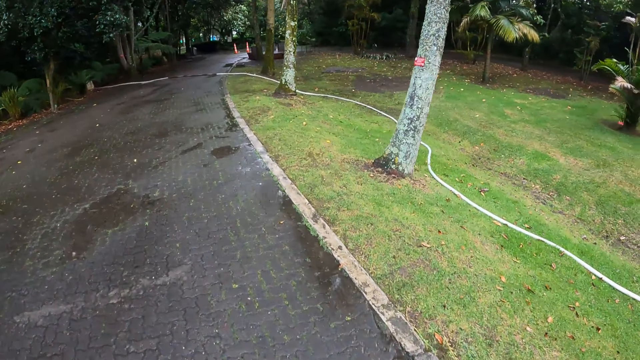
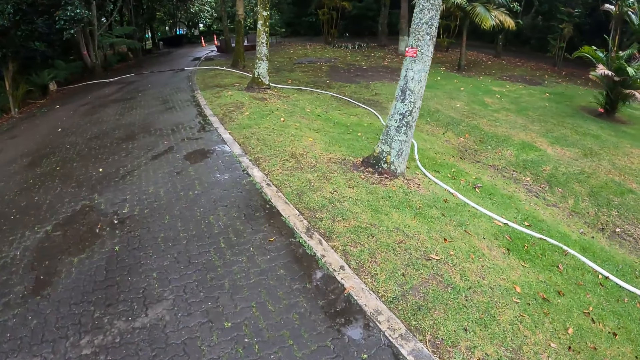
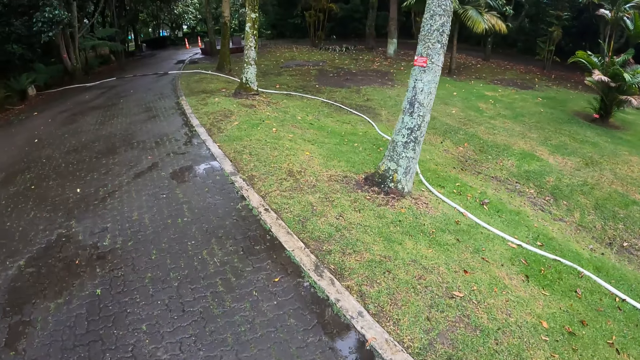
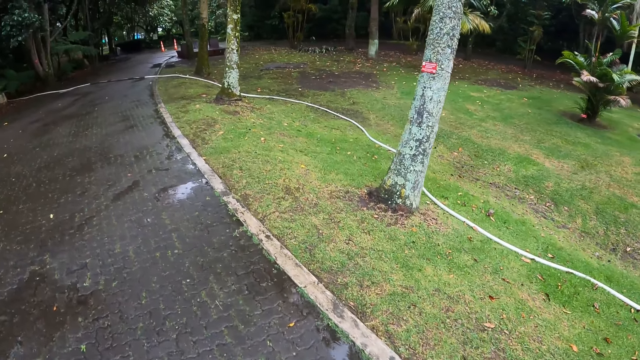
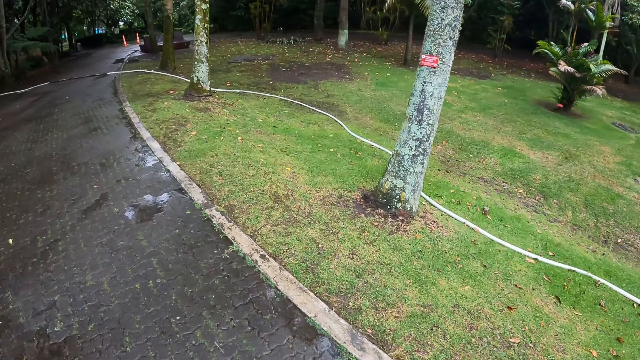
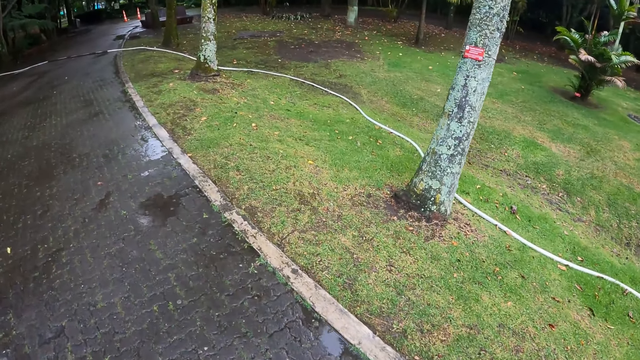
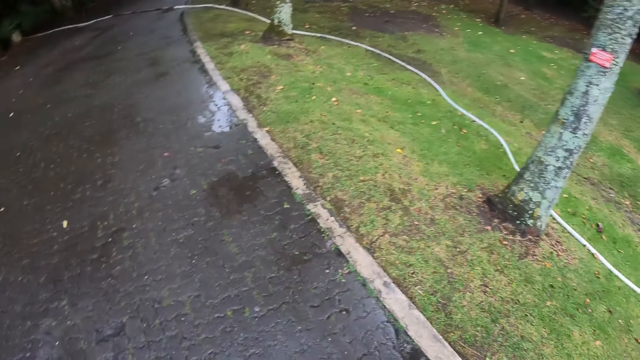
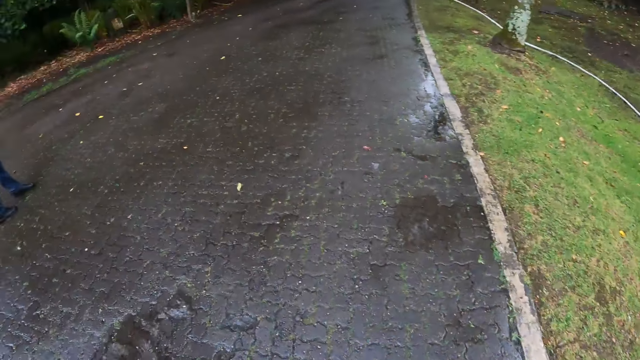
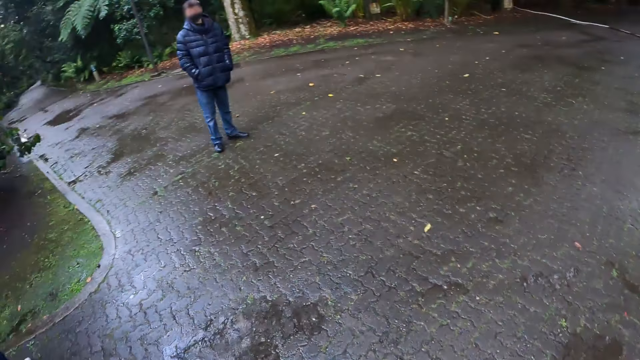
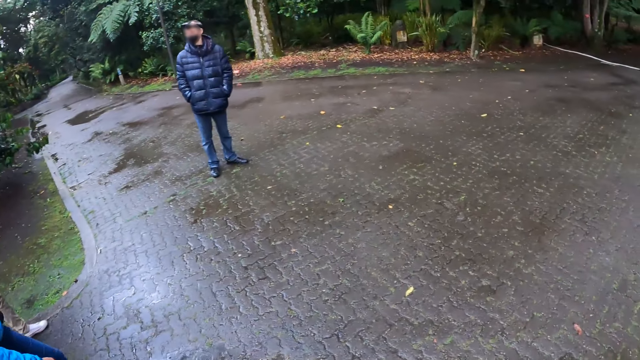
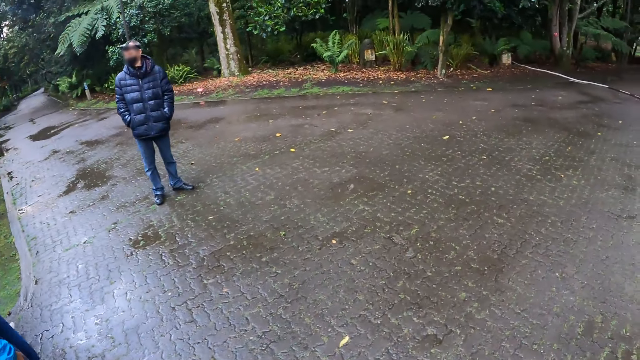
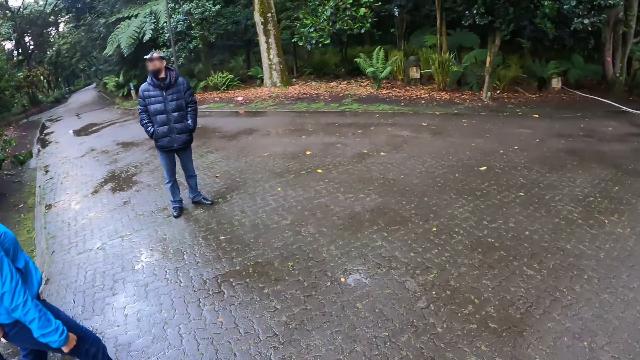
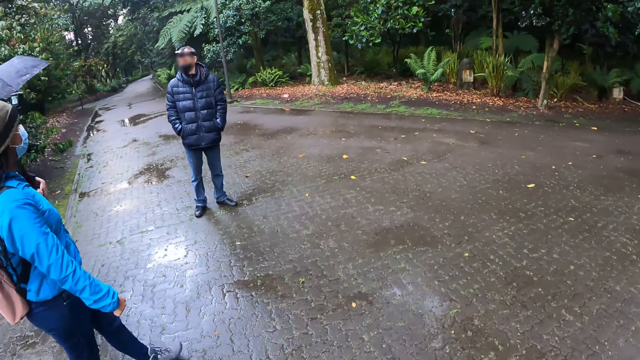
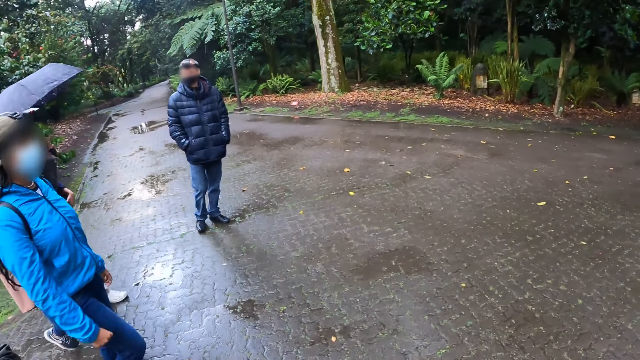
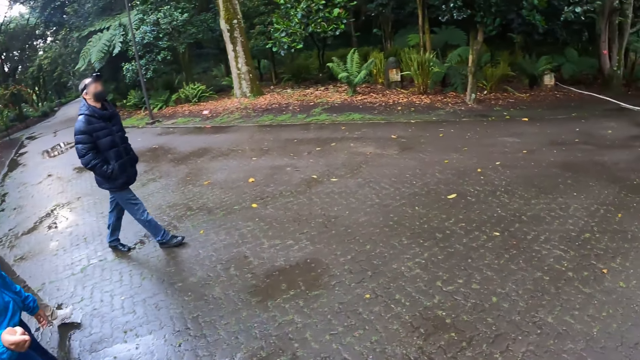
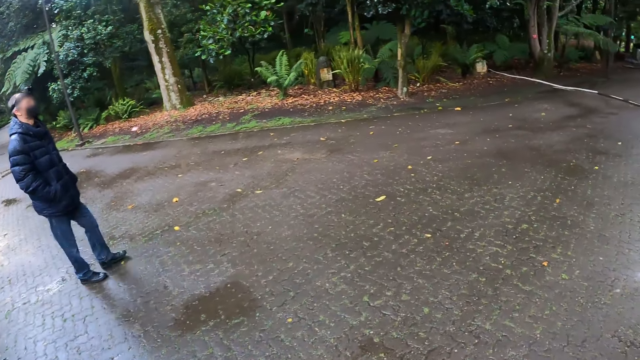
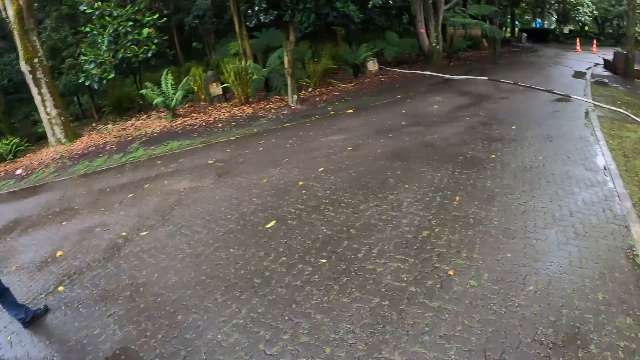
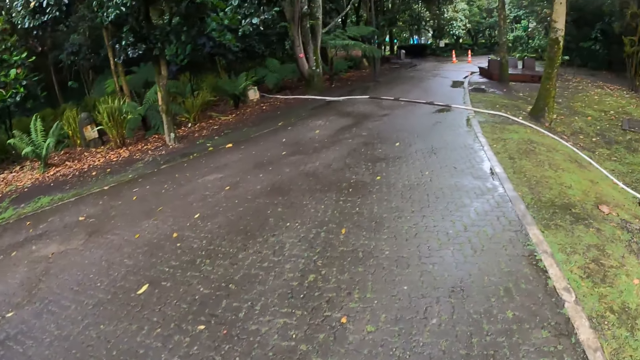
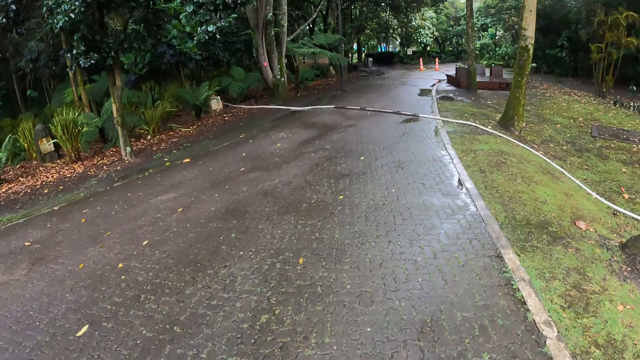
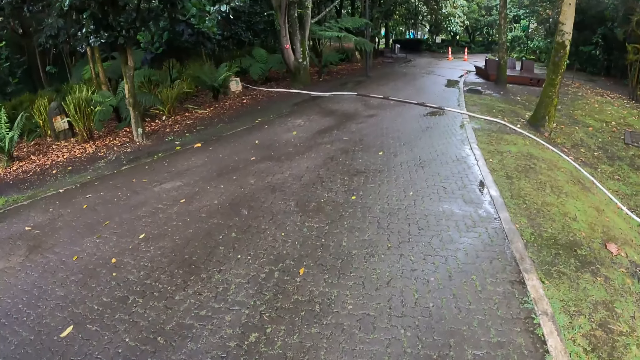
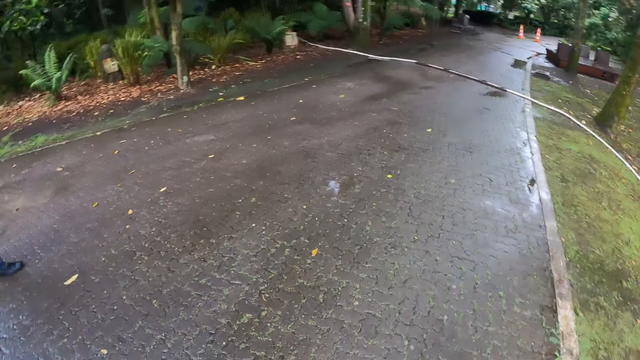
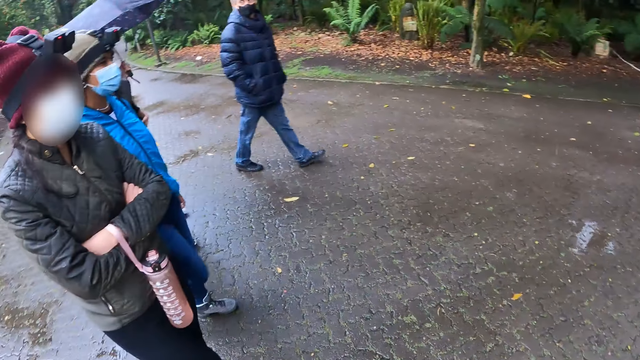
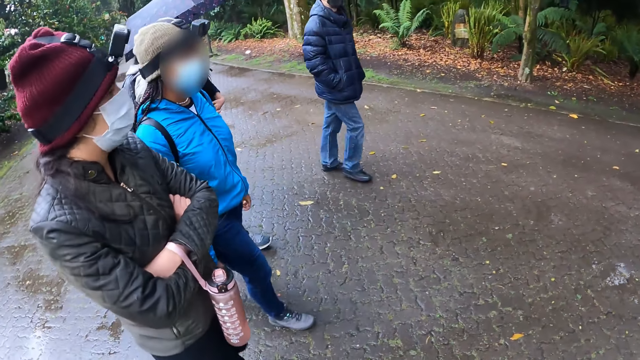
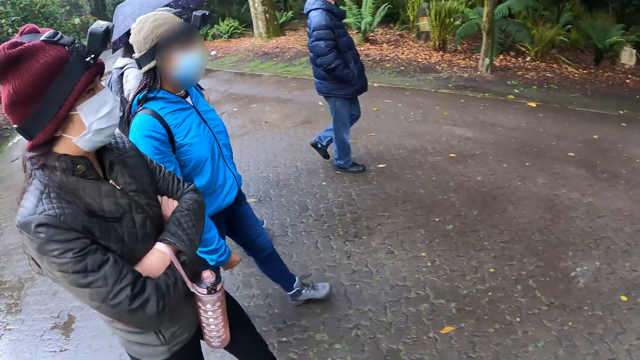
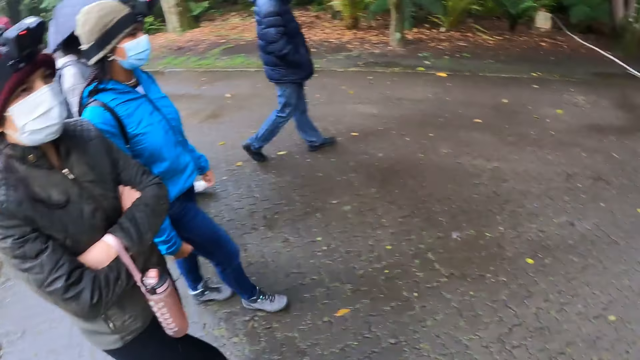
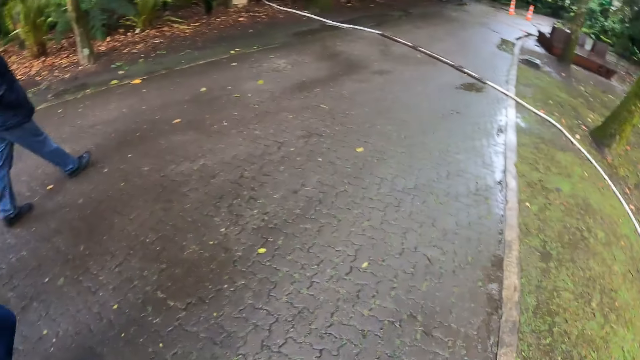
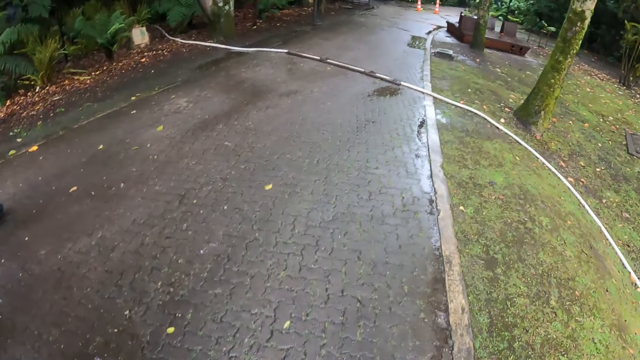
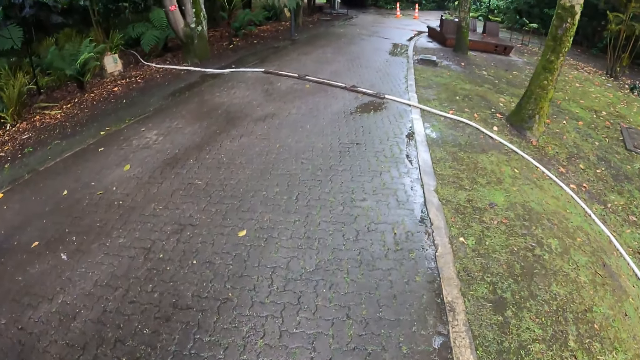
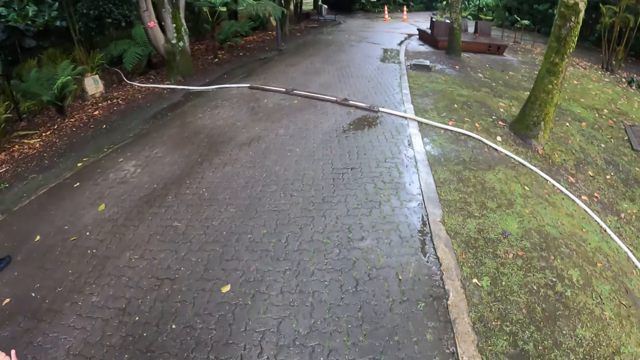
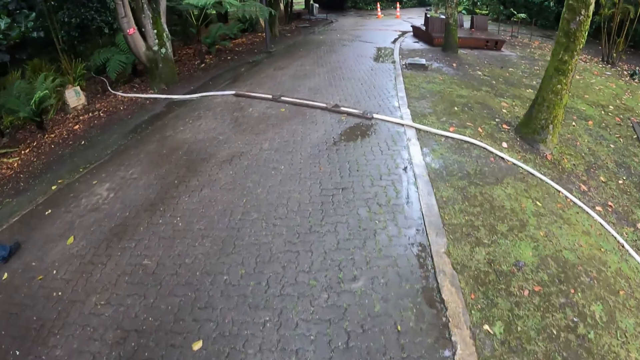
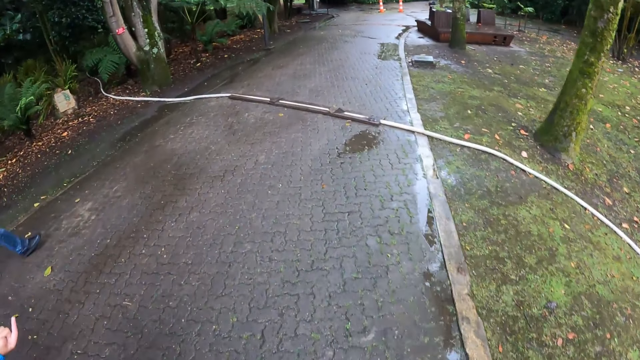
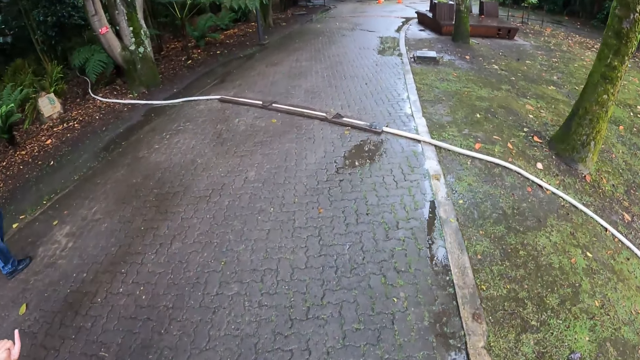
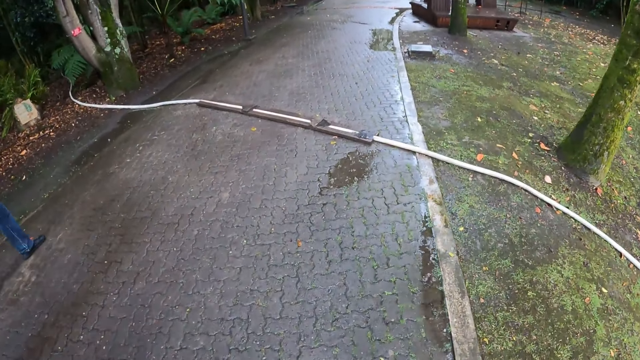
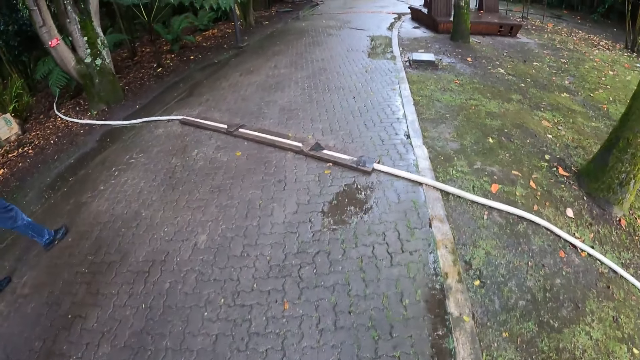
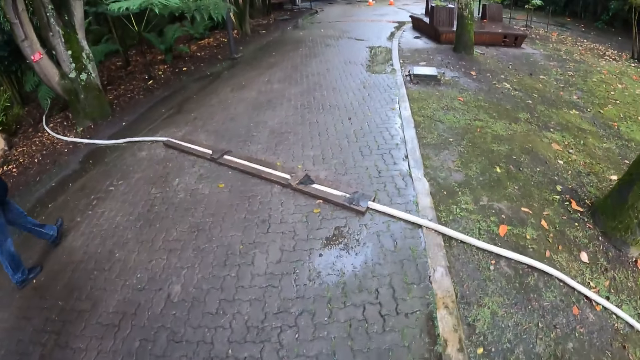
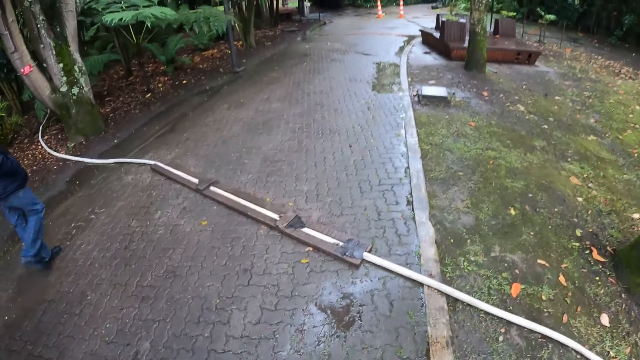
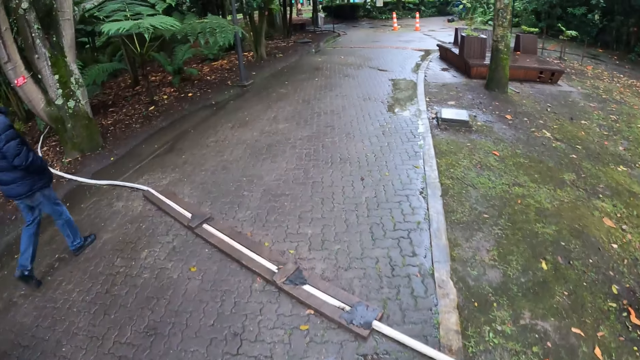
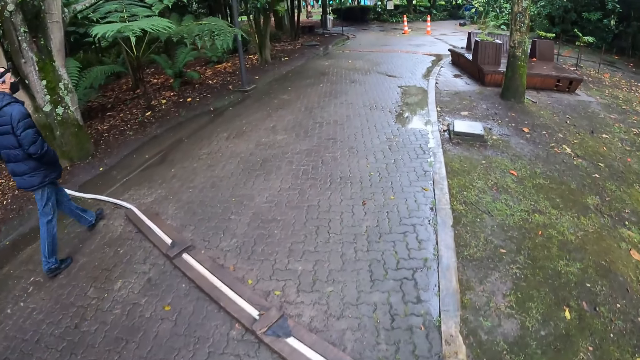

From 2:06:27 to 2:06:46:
The camera wearer turns left. They turn forward. They walk forward. They turn left. They converse with a man, a woman, another woman, a person and another person. They turn forward. They walk forward.

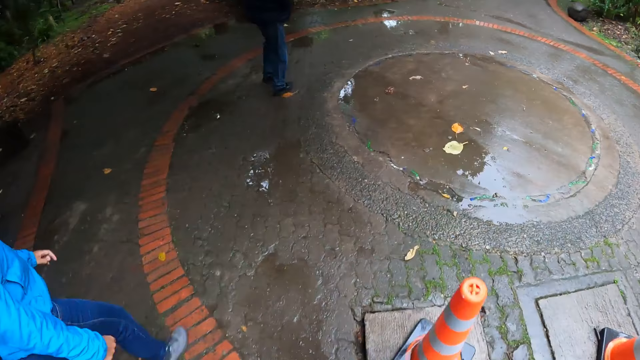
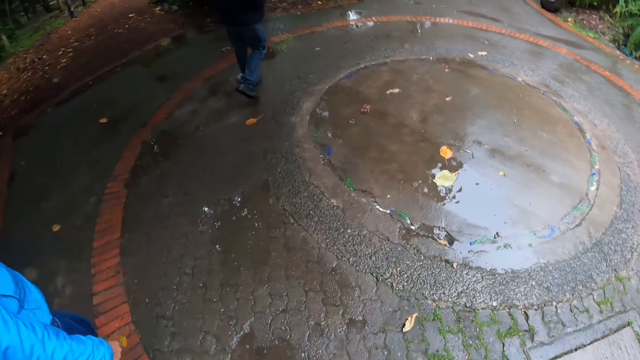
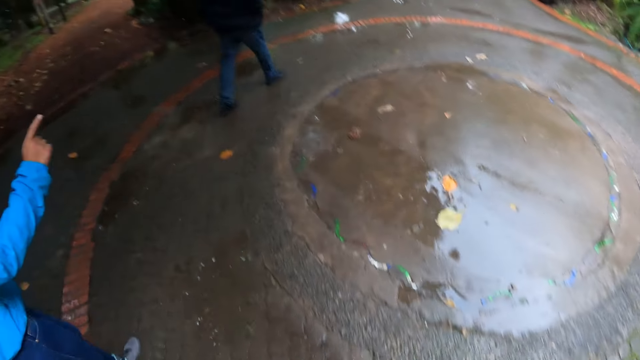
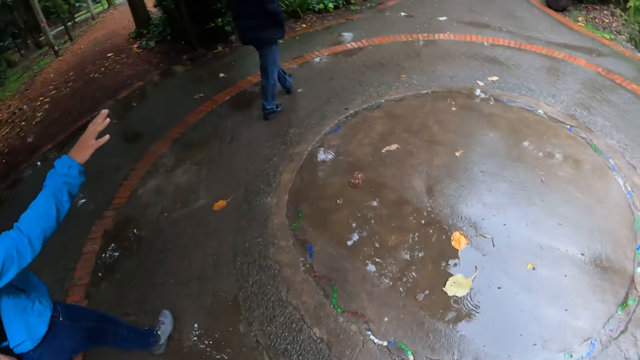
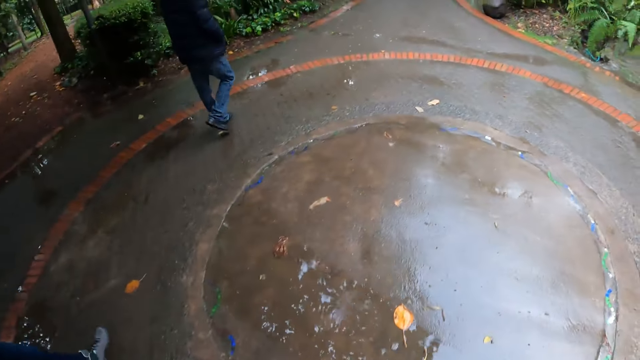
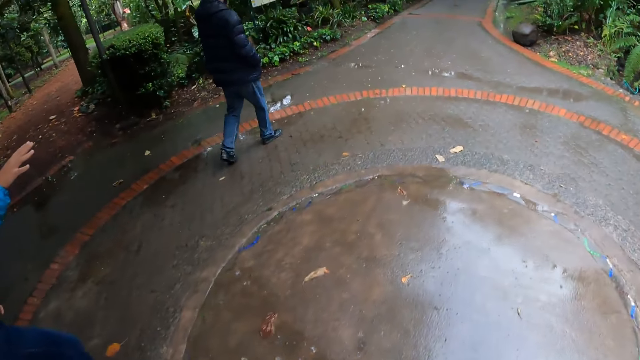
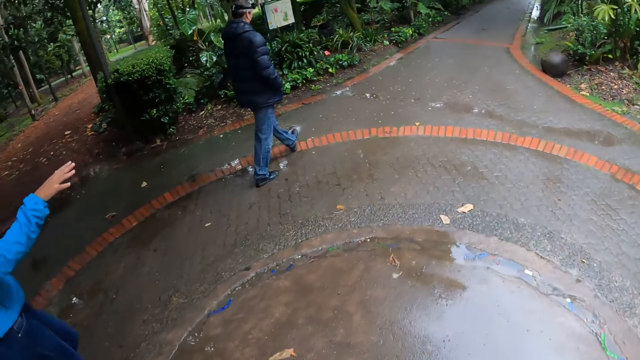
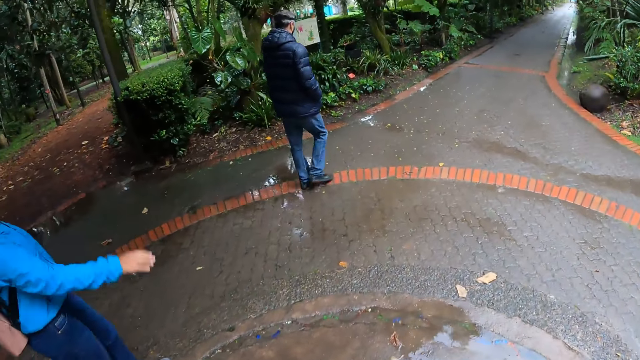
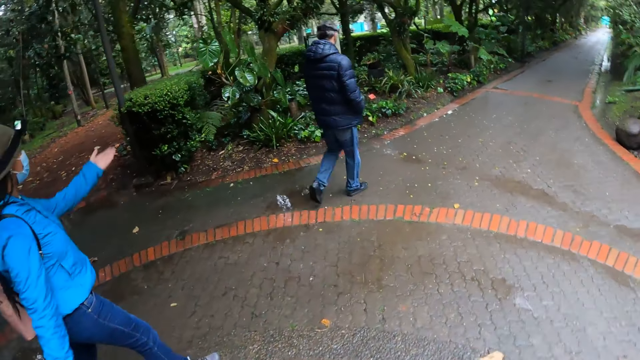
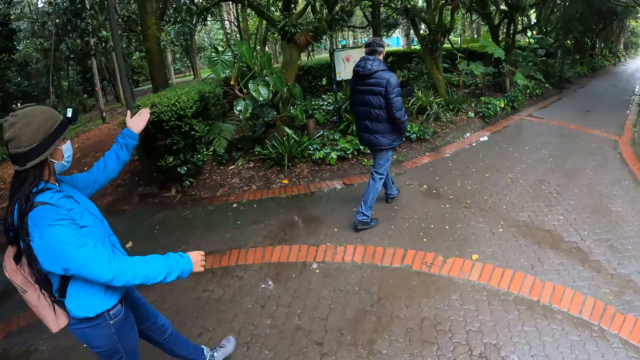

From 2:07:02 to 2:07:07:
A woman converses with the camera wearer.
